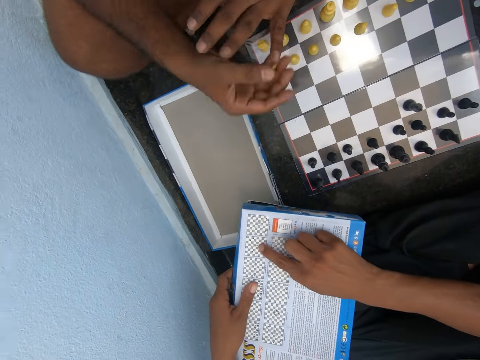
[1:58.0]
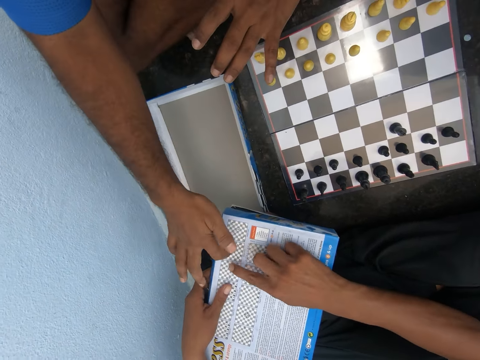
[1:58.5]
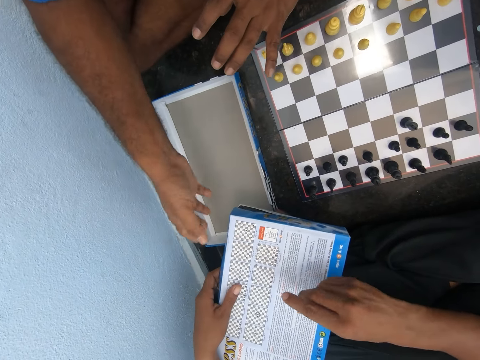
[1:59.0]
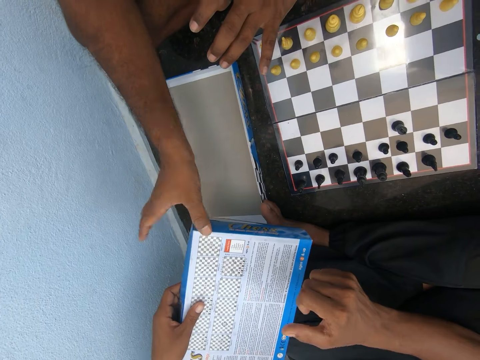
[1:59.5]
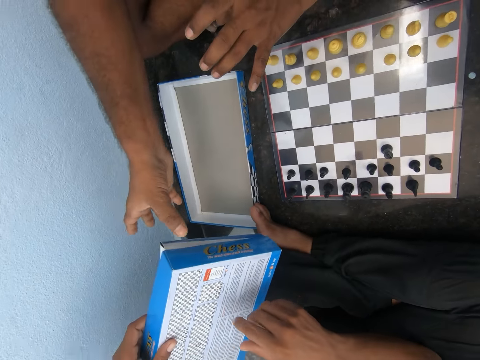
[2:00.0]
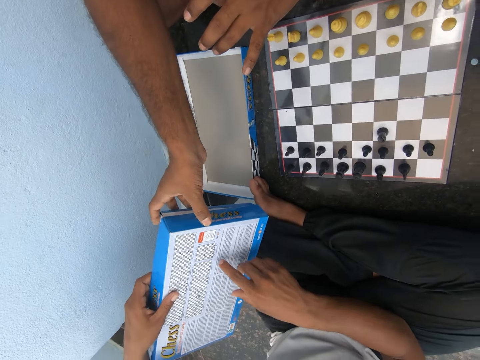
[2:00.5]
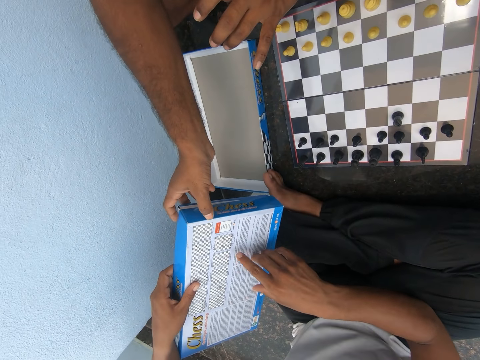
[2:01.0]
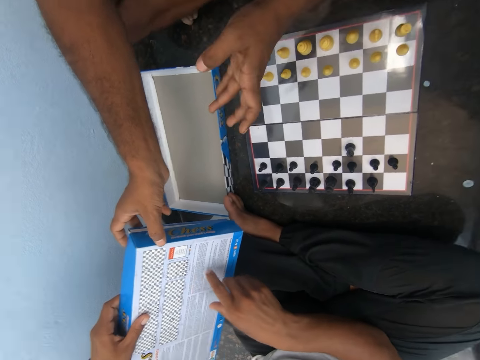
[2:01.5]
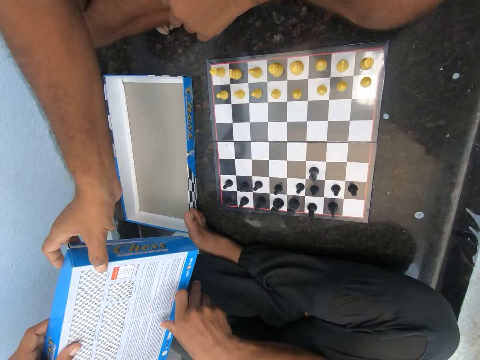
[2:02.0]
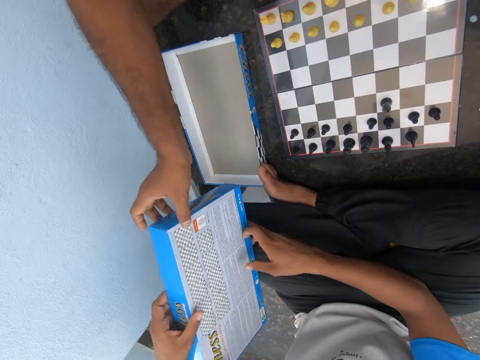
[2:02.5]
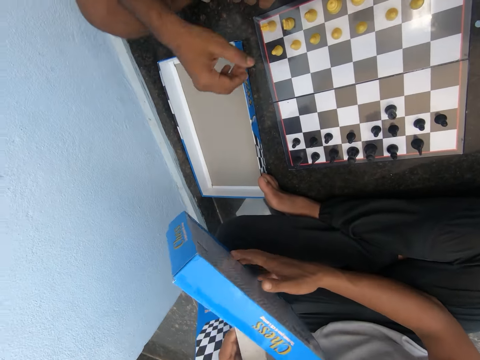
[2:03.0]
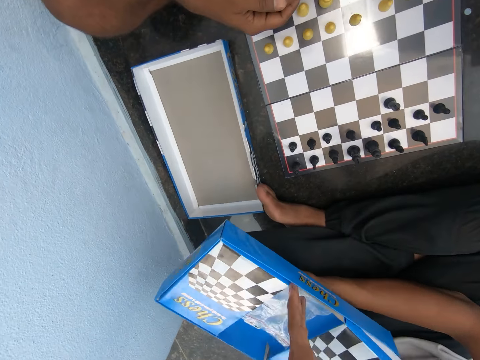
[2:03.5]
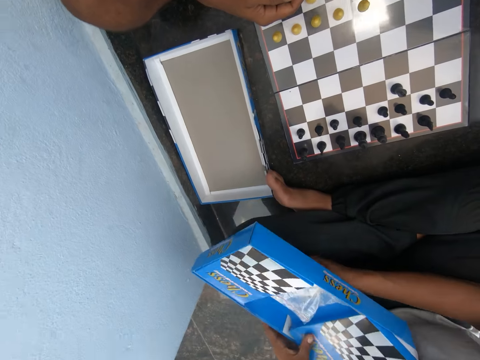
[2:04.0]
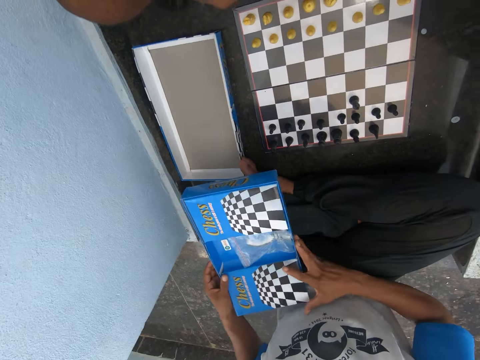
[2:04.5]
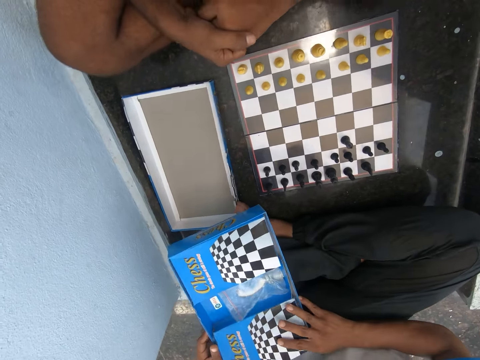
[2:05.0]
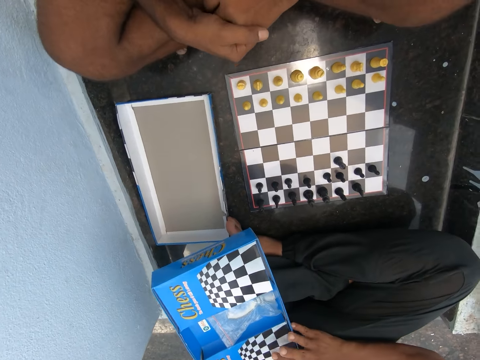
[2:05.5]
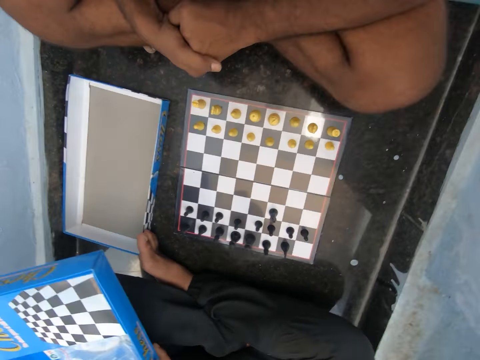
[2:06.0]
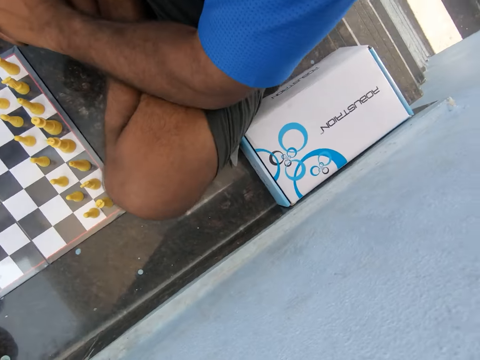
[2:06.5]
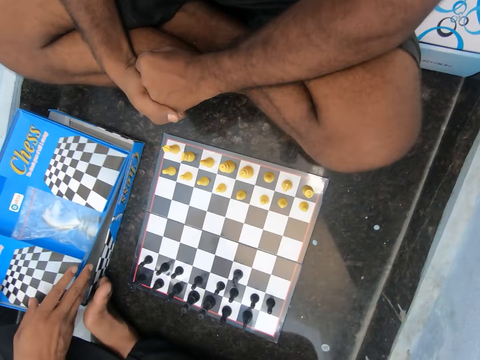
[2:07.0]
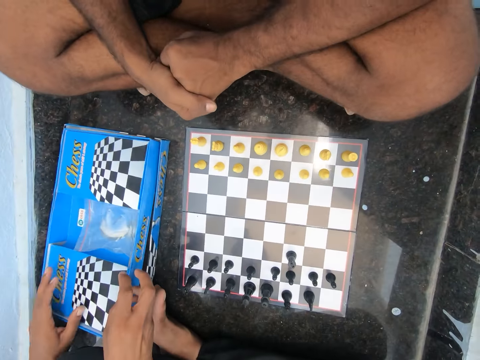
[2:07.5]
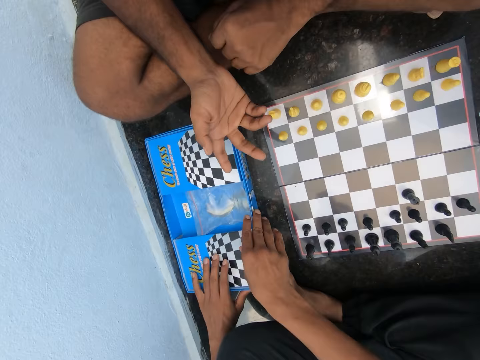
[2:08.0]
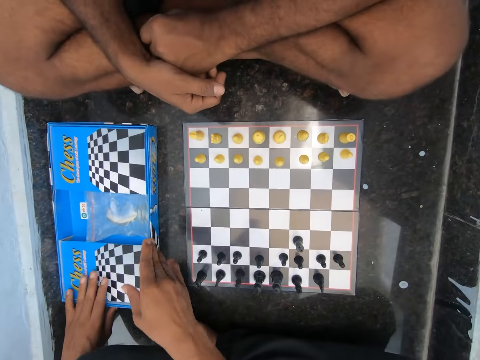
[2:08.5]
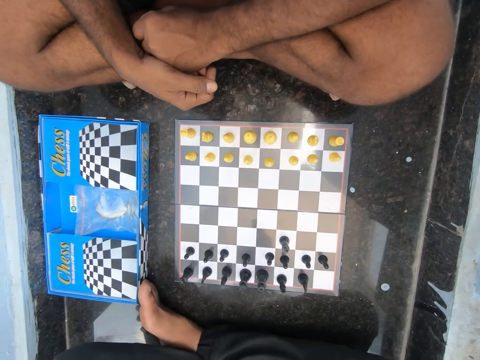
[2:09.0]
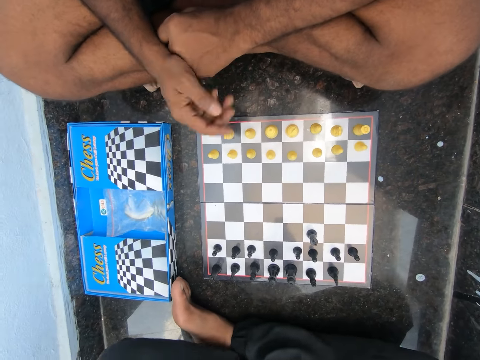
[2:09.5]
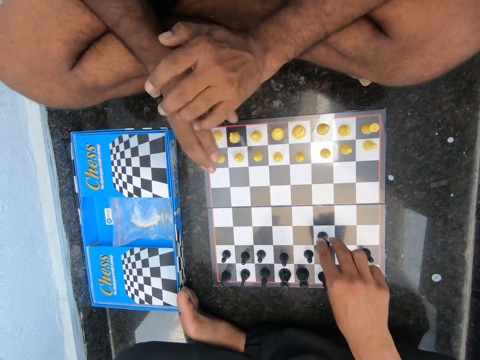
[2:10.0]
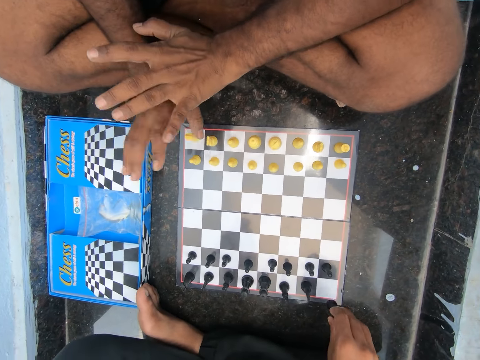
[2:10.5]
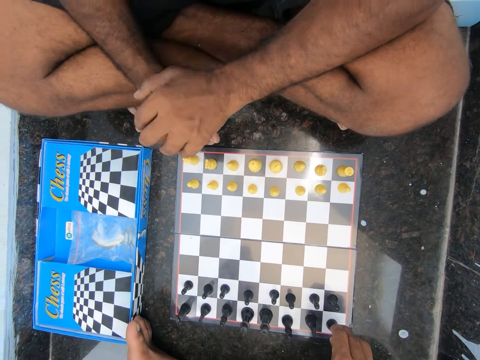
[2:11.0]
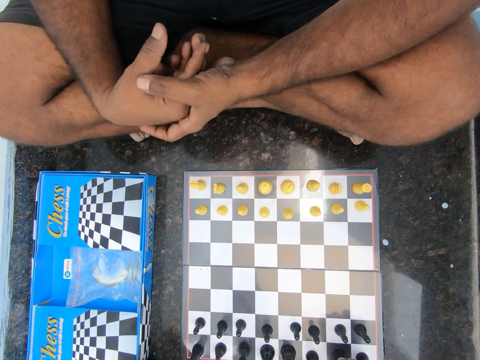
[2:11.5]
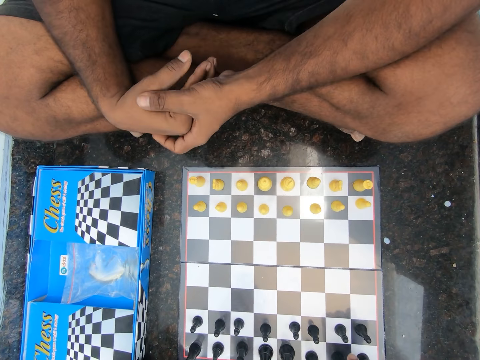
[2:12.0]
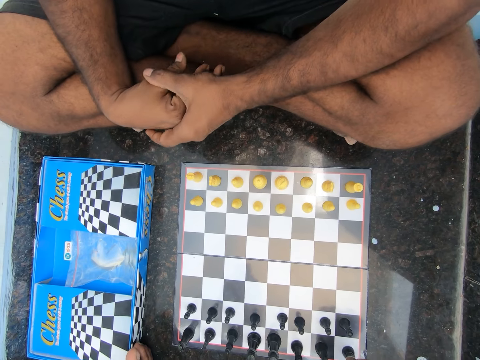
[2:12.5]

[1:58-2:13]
A man turns the box. The man drops the chess box. The man closes the box. The man moves a black pawn on the chess board. Another man moves his hands.

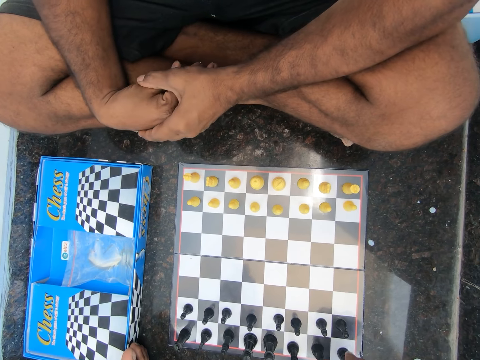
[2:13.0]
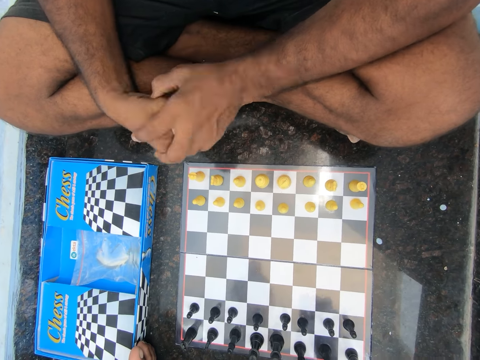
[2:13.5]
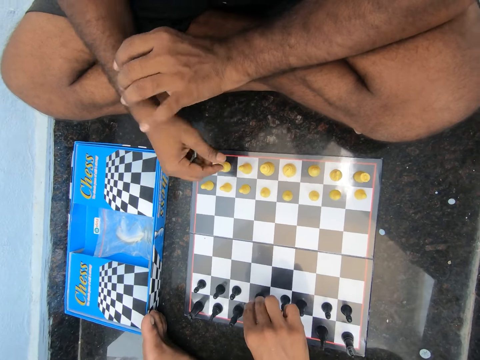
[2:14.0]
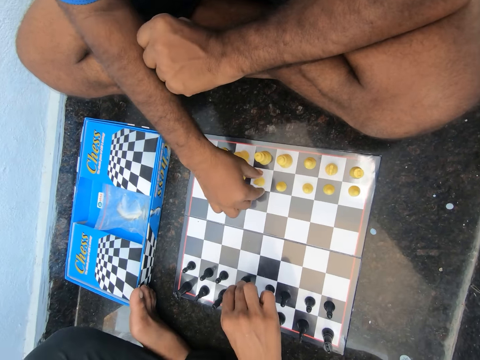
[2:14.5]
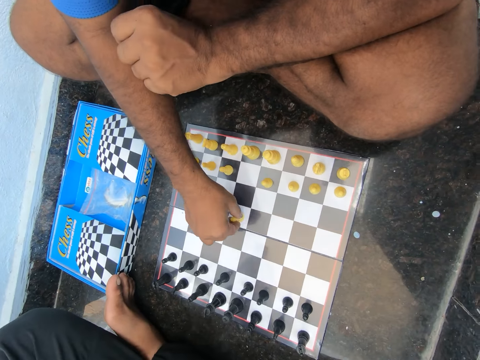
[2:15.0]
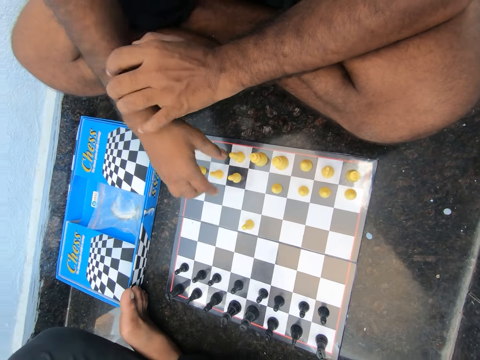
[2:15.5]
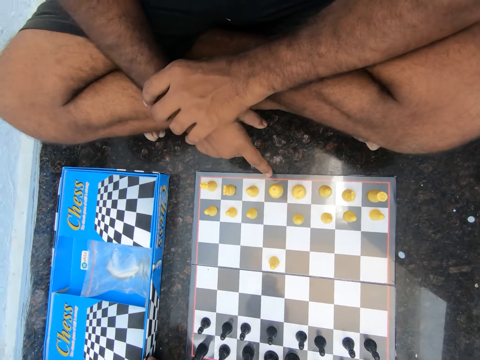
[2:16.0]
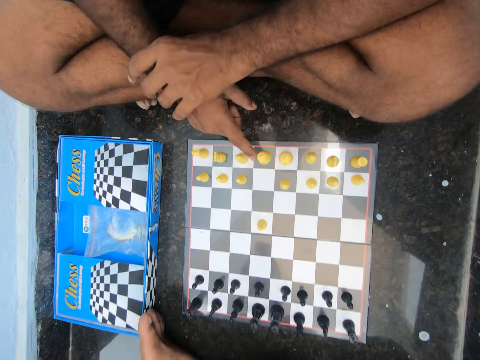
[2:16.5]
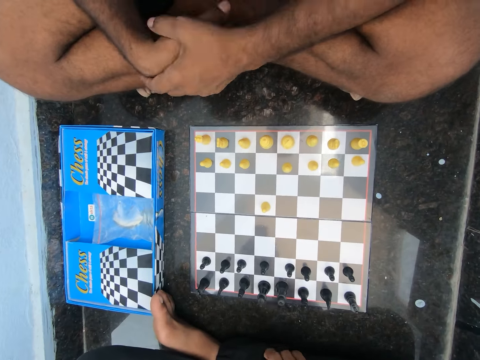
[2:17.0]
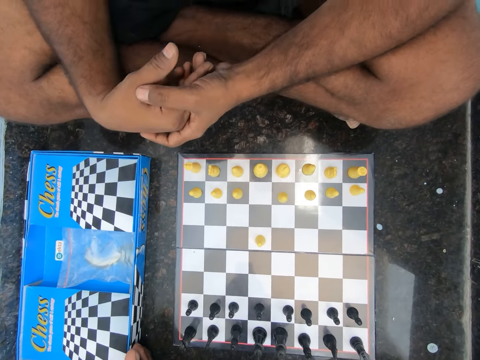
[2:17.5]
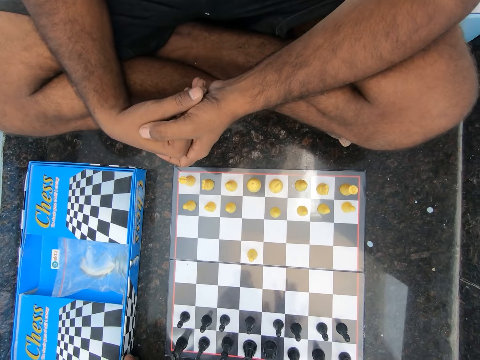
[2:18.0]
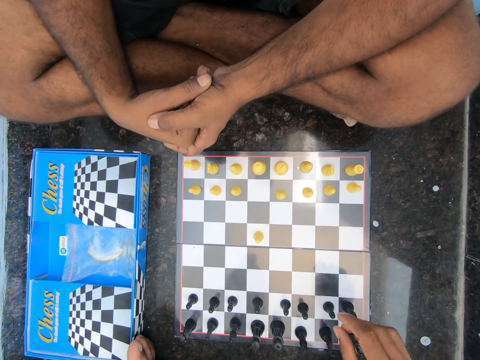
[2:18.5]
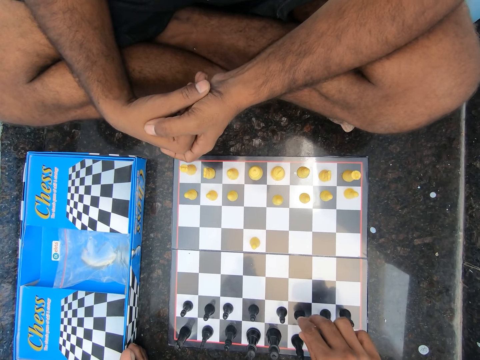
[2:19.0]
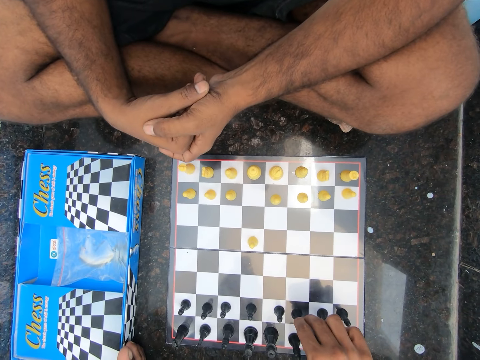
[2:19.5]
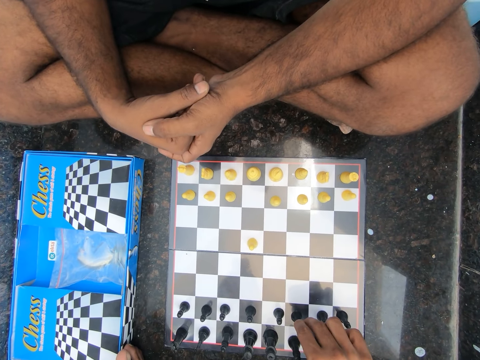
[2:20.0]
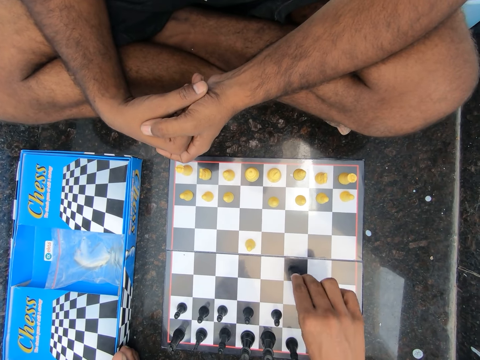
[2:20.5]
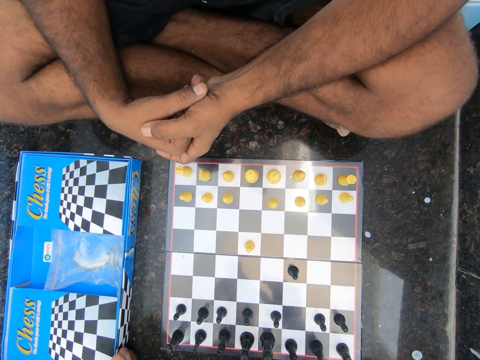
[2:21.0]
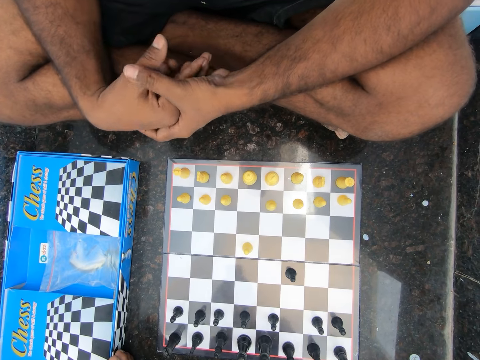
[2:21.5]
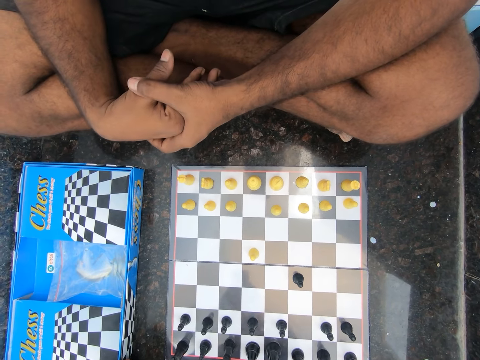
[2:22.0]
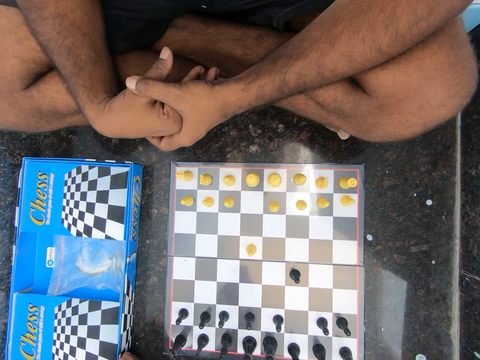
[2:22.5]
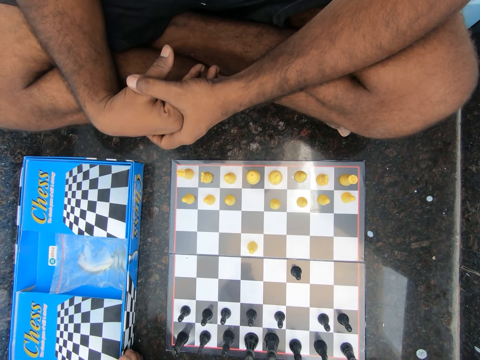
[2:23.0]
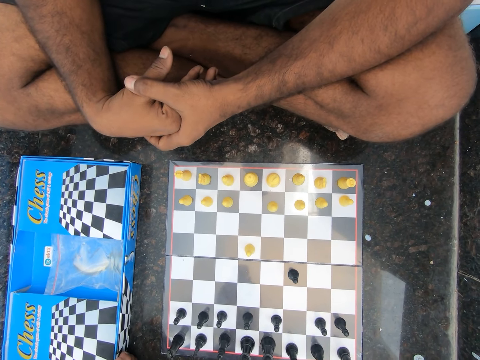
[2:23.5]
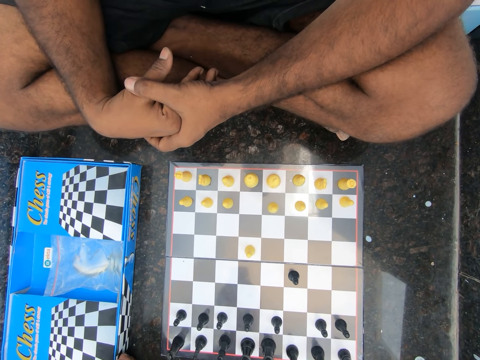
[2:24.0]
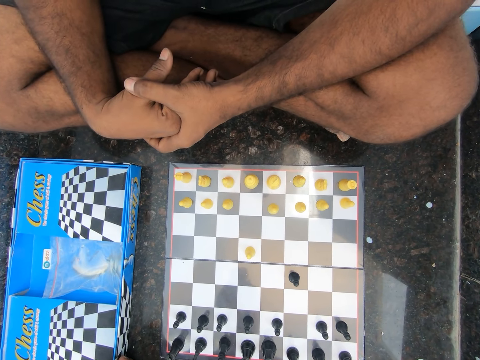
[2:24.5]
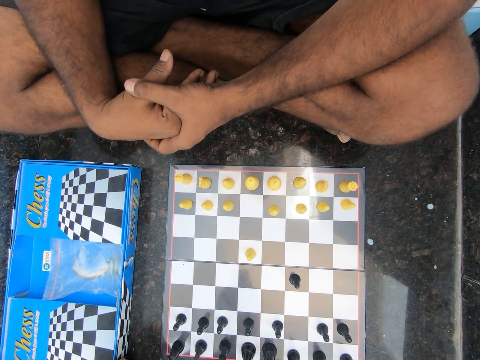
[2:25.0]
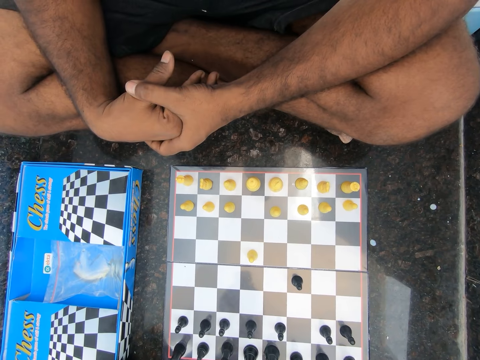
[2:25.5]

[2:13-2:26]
A man moves a yellow pawn on the chess board. The man points at the board. Another man moves a black pawn on the chess board.
